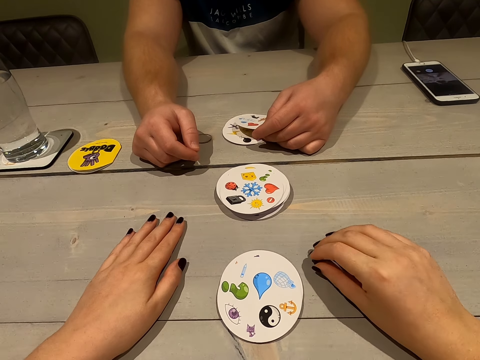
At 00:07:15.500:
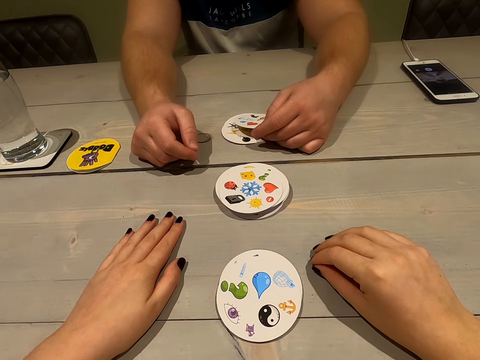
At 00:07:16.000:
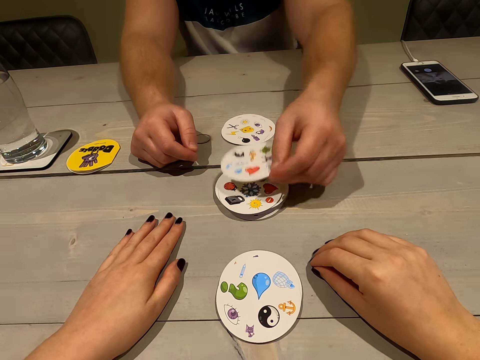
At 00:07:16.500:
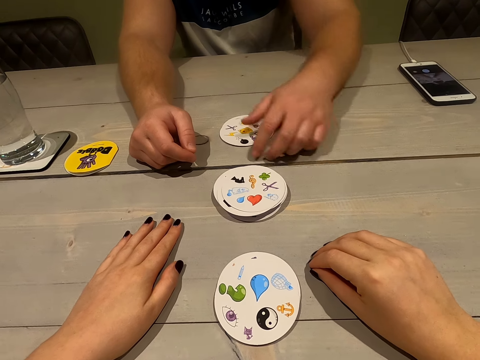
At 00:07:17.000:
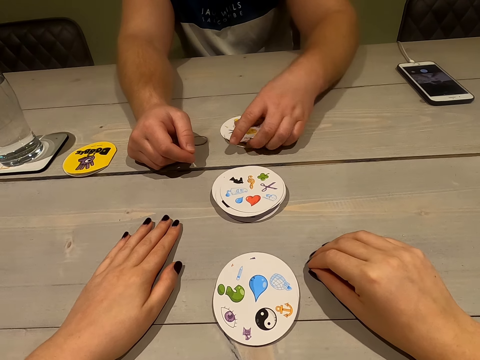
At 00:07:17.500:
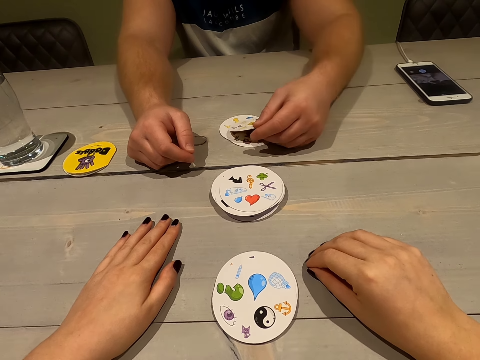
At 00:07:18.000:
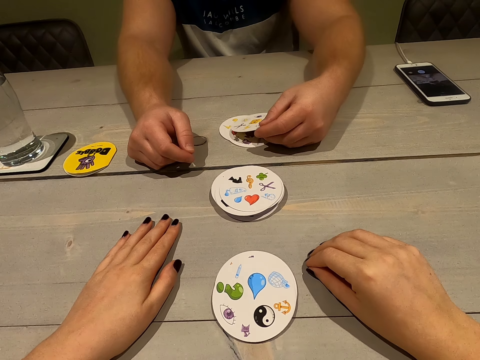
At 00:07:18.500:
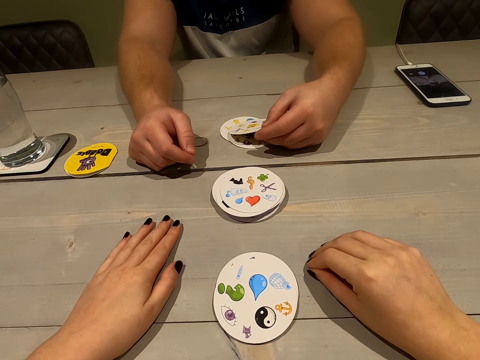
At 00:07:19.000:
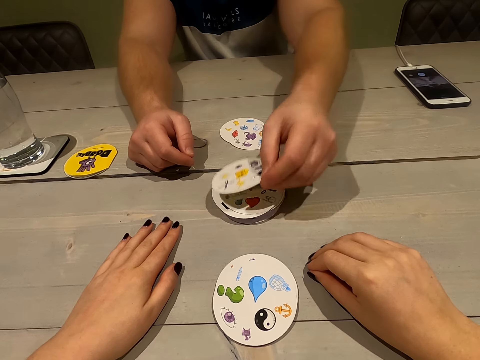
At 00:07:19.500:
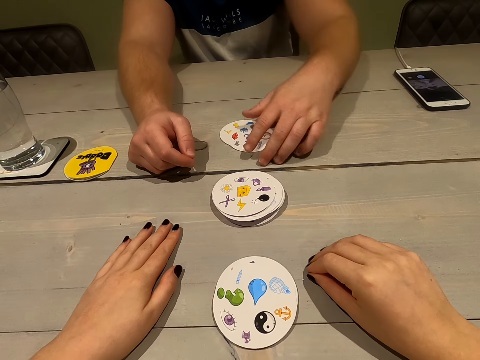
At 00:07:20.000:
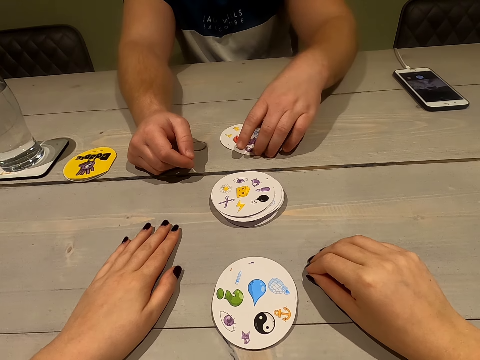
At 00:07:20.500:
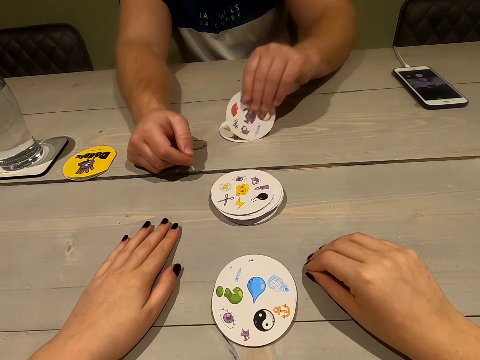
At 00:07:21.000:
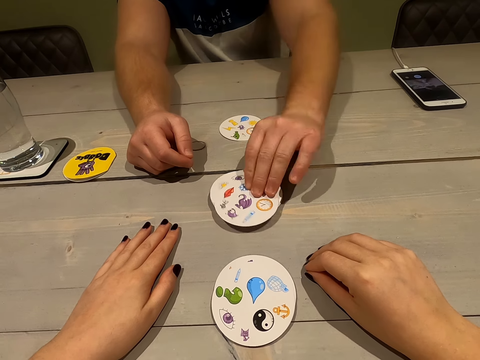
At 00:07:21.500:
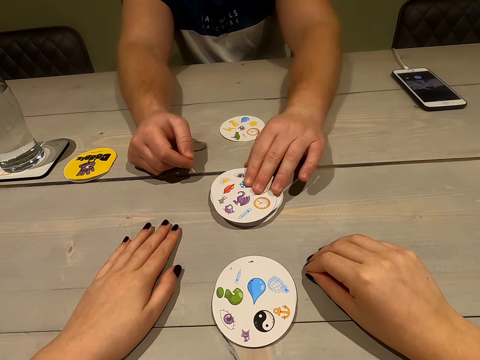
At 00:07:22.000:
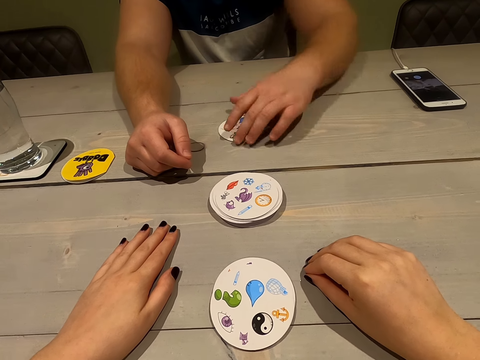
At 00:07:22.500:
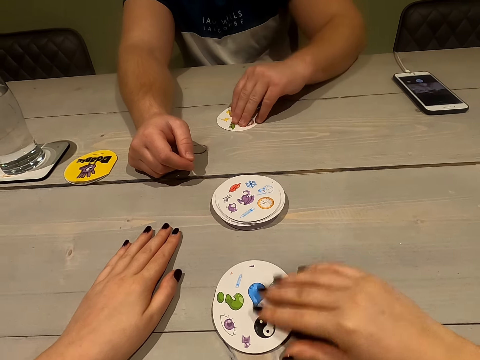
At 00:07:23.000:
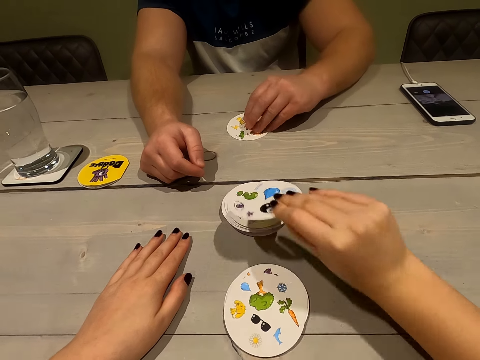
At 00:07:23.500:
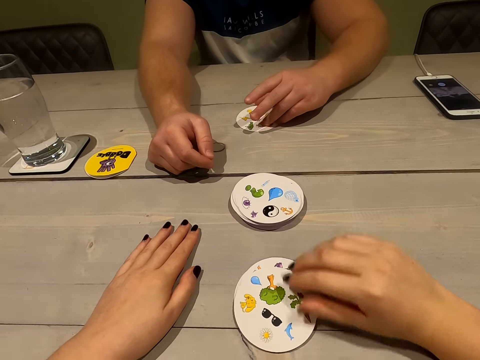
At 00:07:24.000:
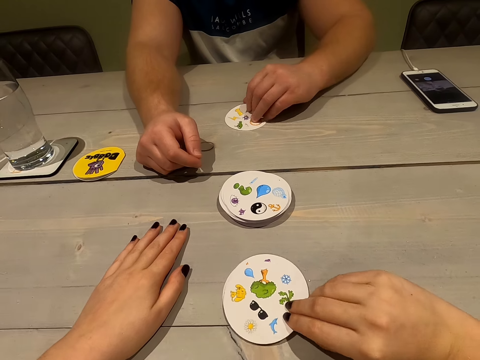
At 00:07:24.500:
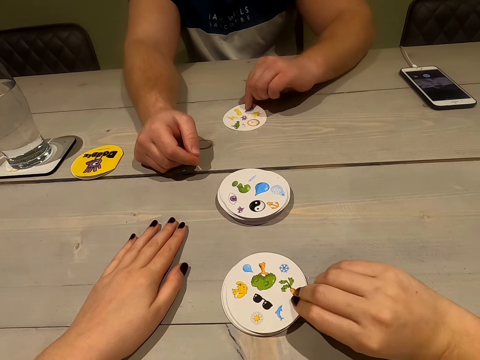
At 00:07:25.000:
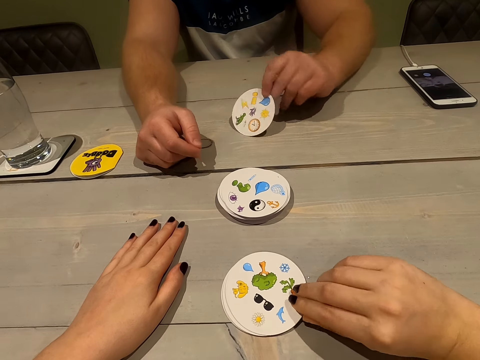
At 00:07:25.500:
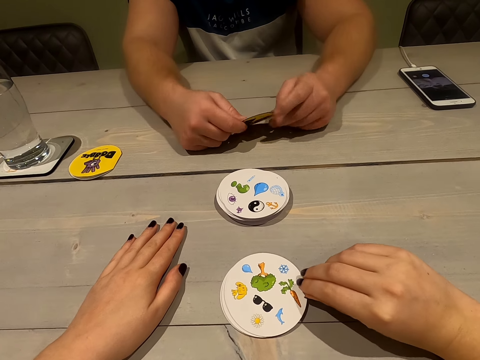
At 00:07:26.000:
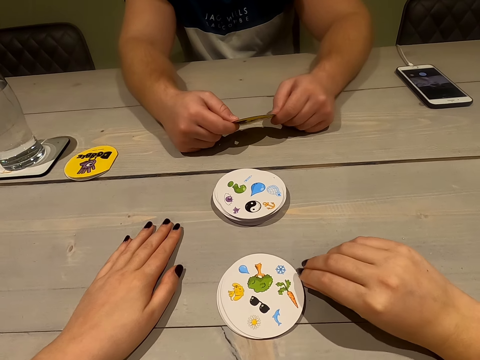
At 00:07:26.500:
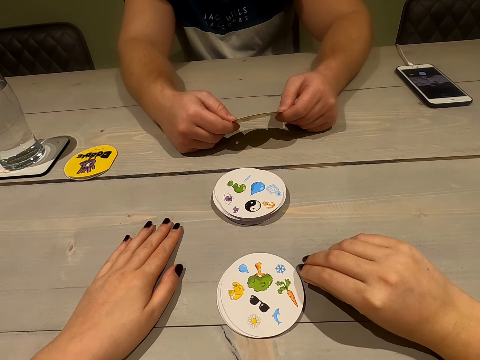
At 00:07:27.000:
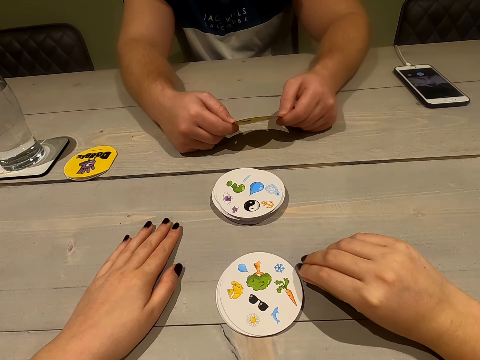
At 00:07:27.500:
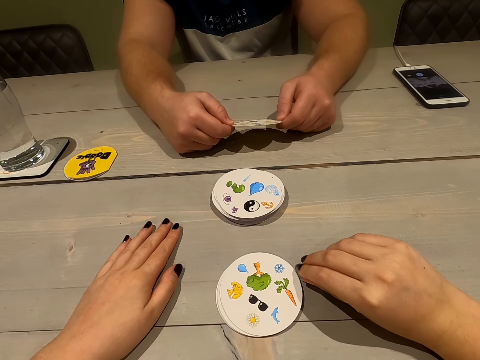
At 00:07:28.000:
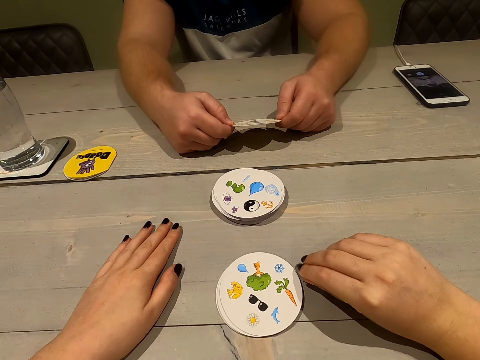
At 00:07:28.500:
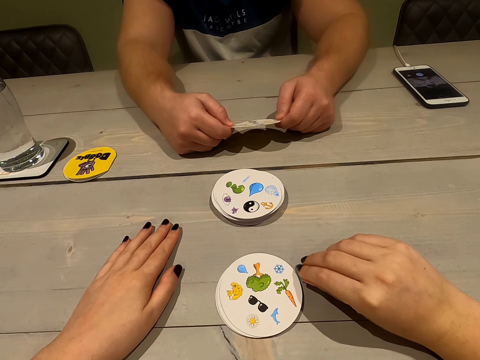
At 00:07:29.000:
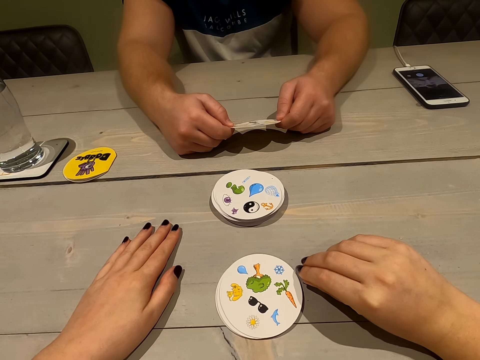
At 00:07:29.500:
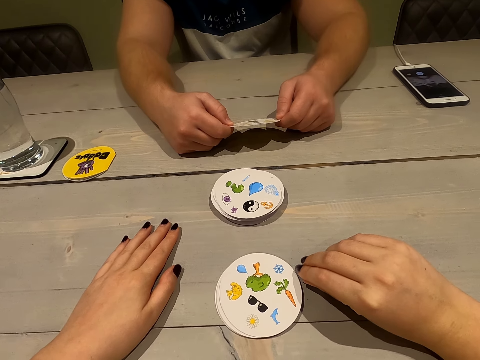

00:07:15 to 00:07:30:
A person places a card on the table. The person takes another card. The person plays a card. The person plays a card again. The camera wearer places a card on the table. The person takes a card.

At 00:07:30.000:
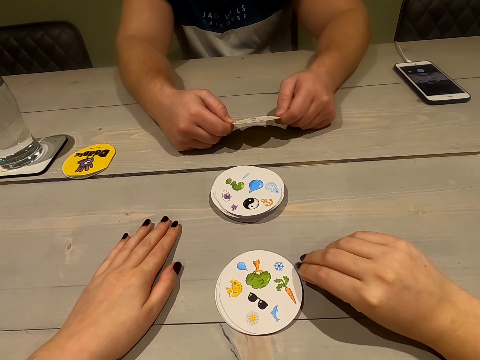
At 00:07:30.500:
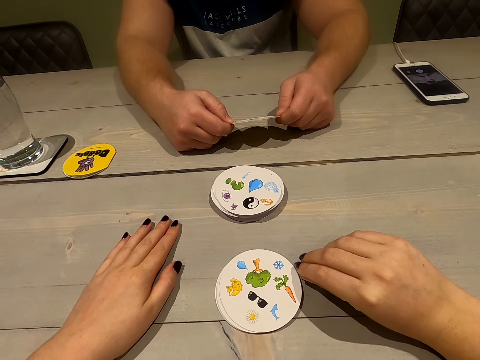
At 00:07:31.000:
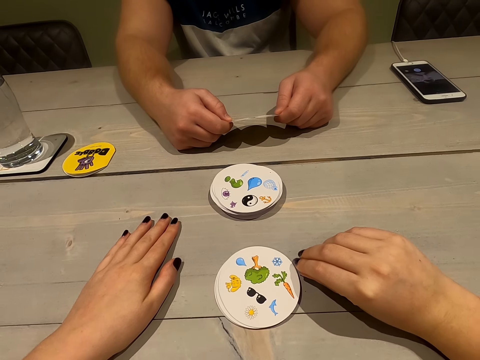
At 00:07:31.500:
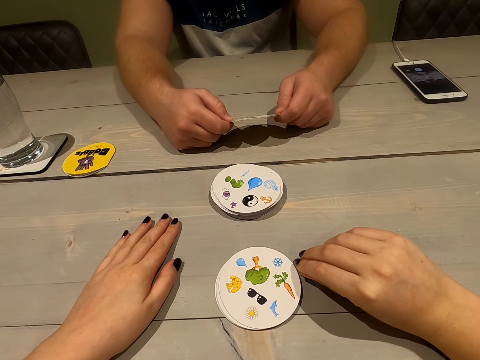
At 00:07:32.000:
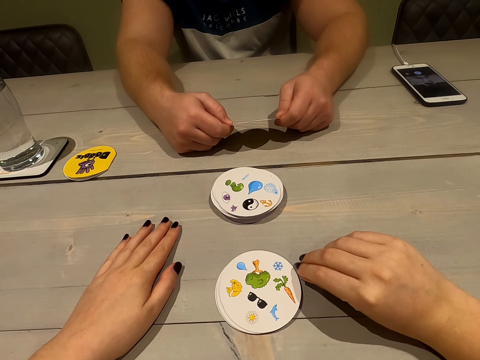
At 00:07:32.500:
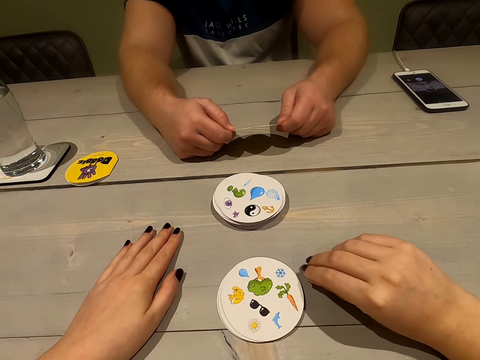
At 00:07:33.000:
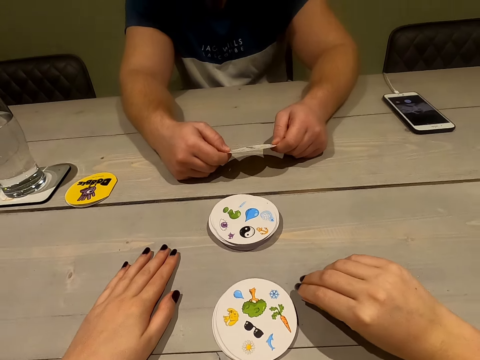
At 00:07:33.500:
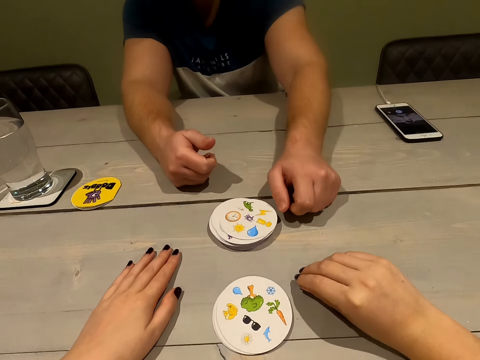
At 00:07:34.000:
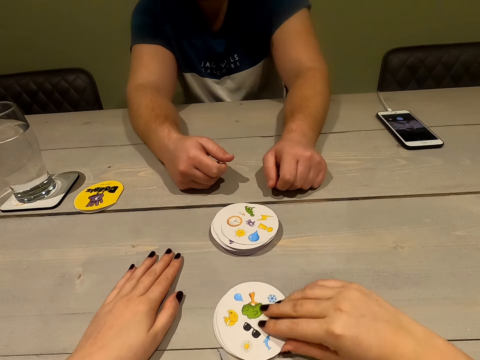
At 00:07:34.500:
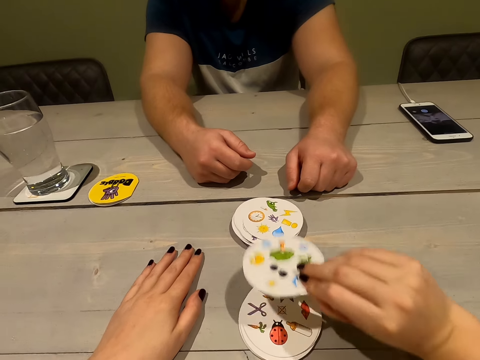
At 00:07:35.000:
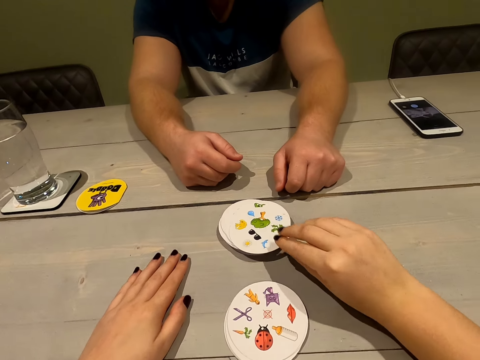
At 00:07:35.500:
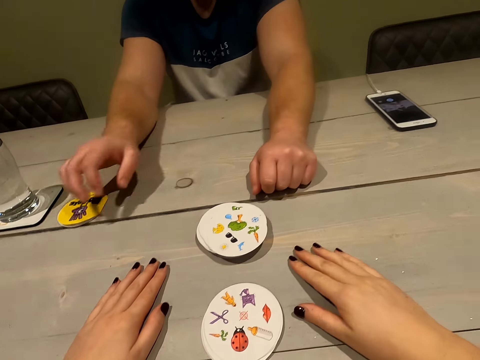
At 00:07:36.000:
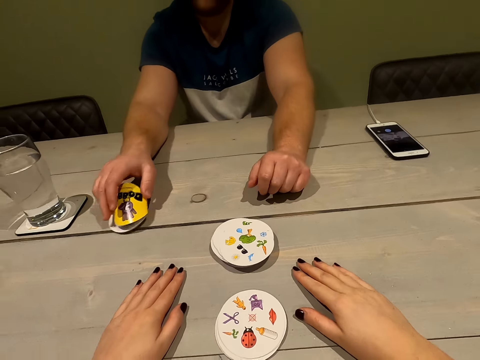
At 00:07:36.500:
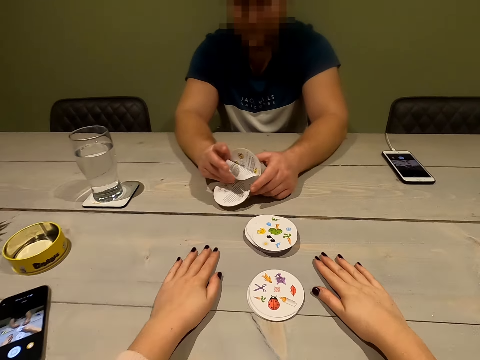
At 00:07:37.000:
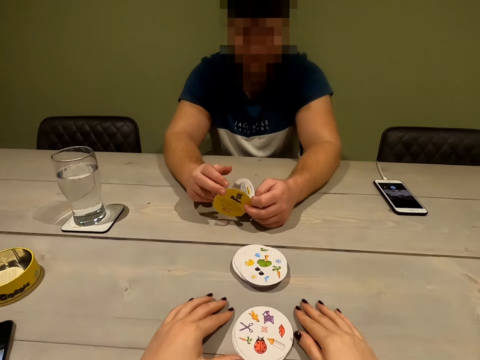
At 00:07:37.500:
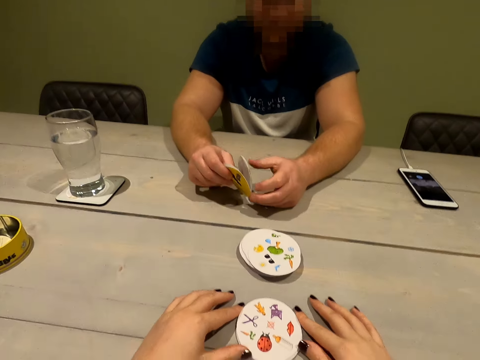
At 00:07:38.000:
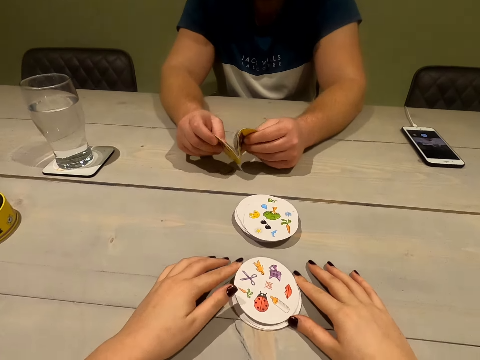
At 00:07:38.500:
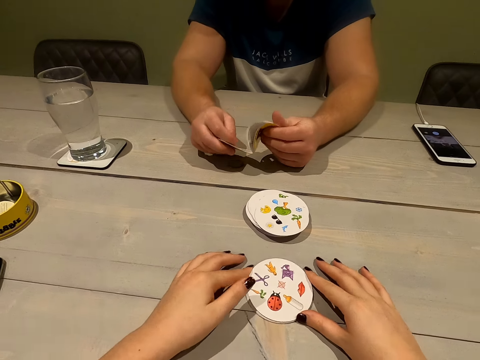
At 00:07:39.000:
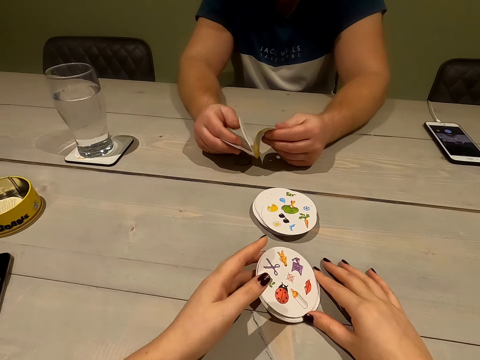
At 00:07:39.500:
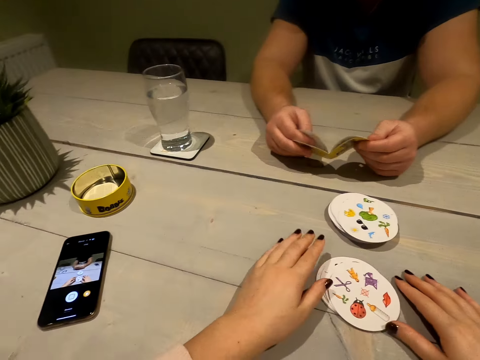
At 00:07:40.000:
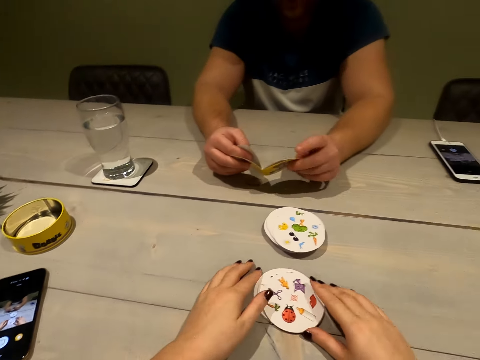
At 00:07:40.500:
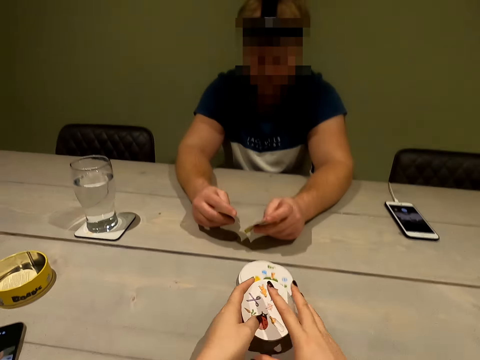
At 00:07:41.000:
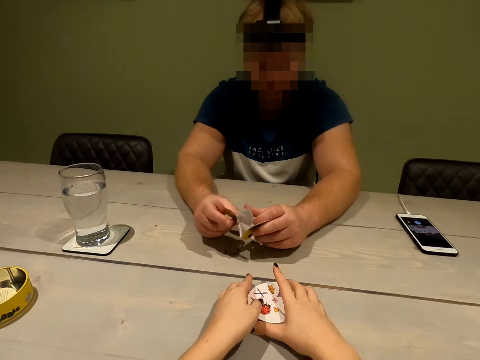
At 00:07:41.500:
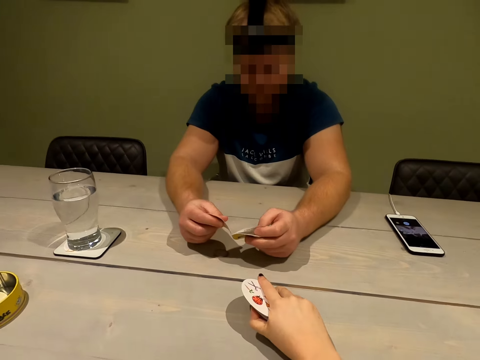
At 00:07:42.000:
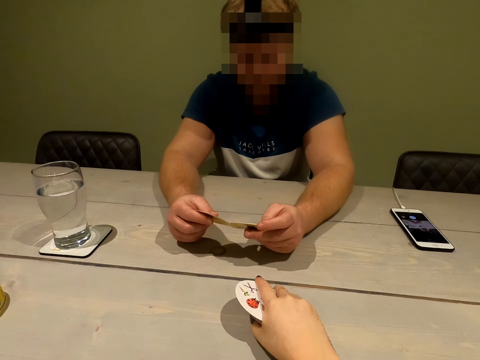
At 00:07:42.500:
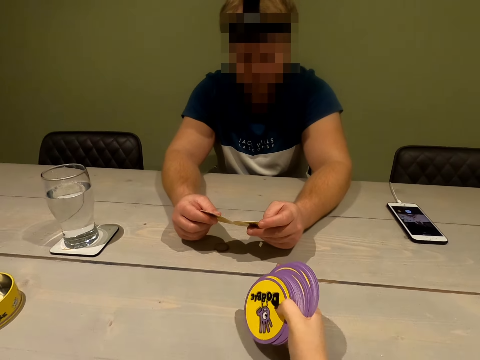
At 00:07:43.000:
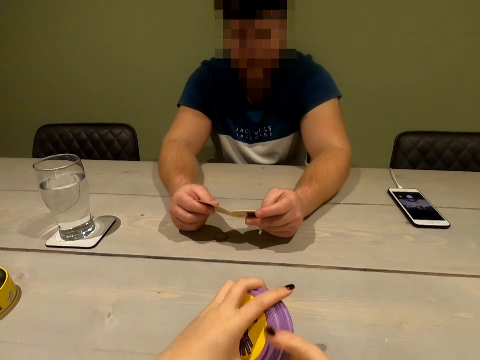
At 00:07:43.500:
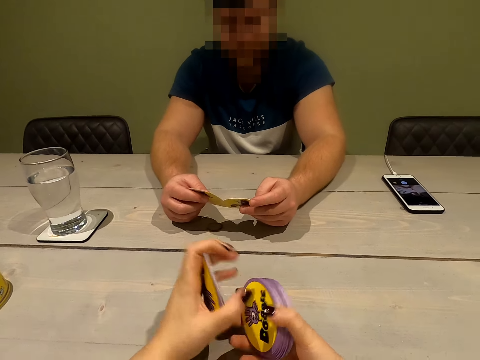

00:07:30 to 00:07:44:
A person places a card on the table. The camera wearer places a card on the table. The person takes the book on the side. The camera wearer moves the cards, combines the cards together and picks up the cards on the table. They interact with the person.
